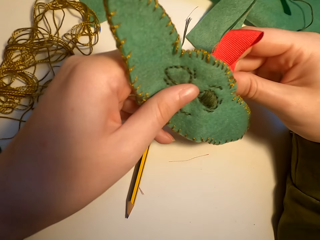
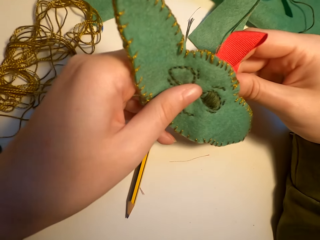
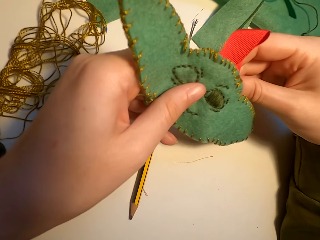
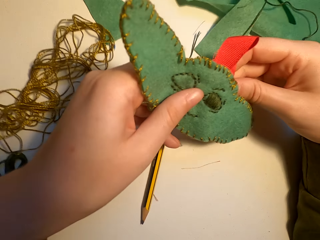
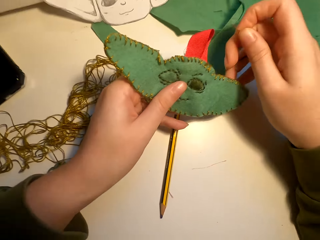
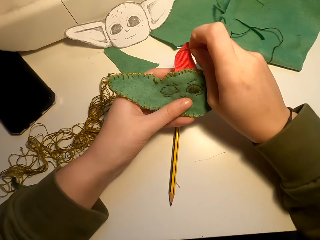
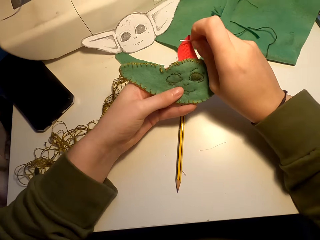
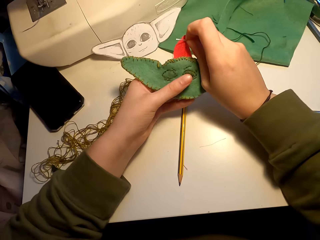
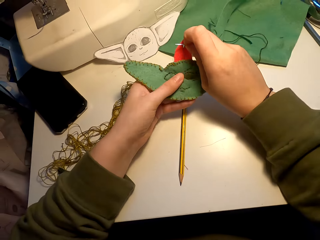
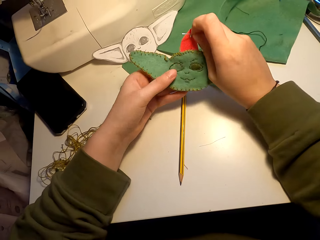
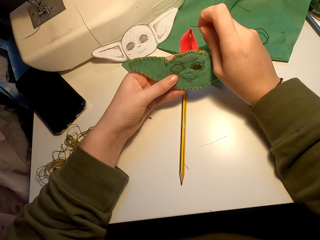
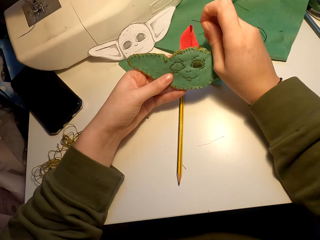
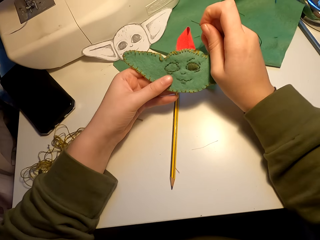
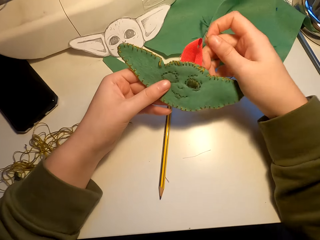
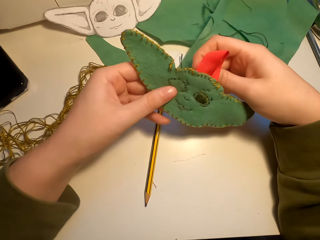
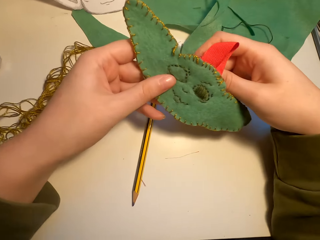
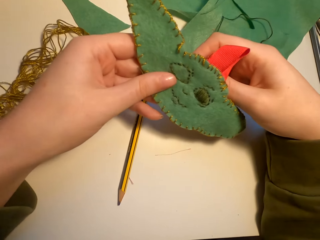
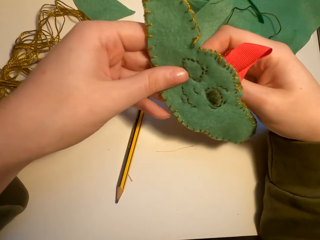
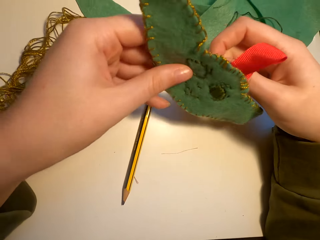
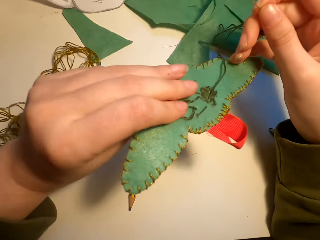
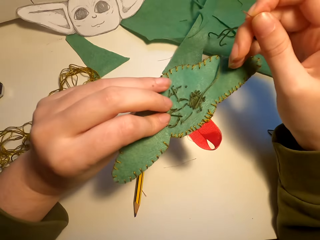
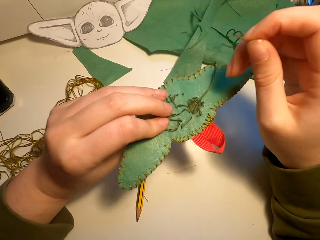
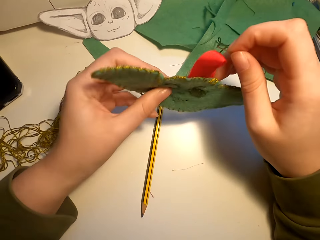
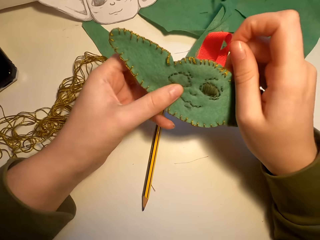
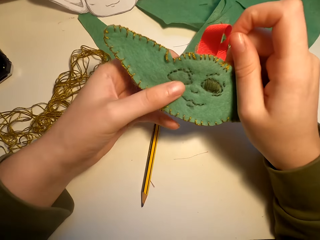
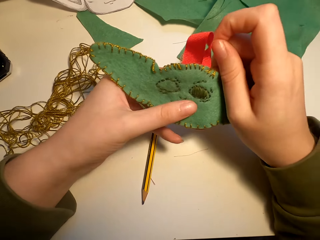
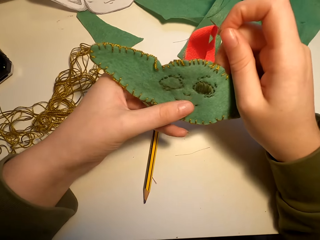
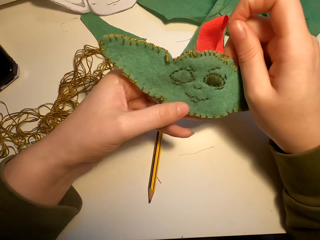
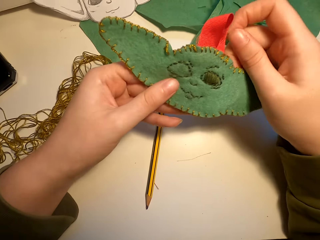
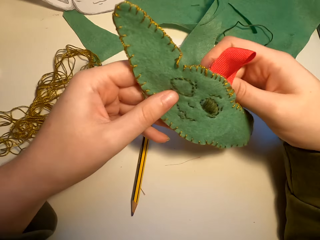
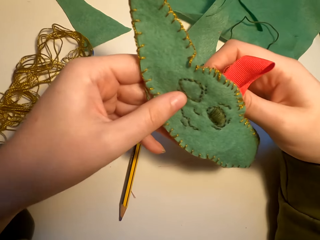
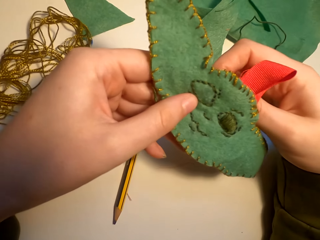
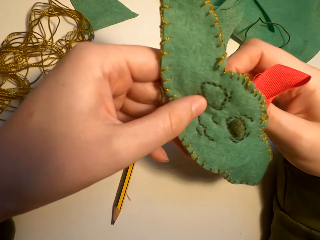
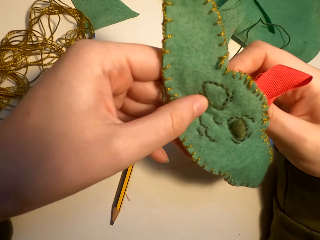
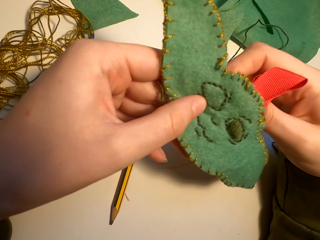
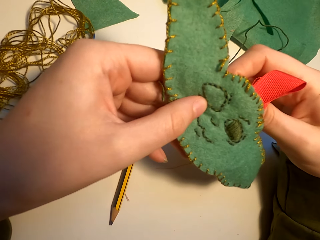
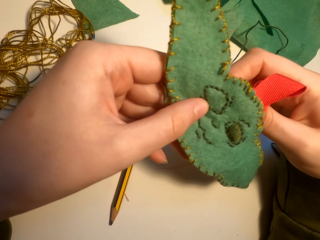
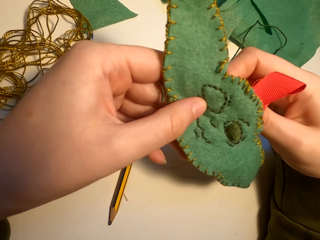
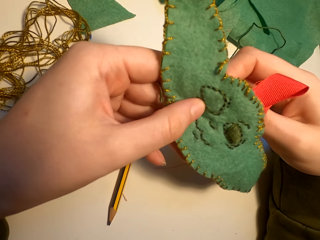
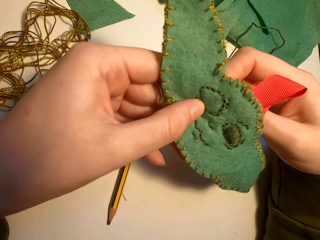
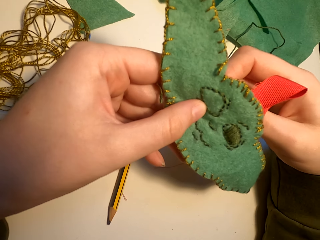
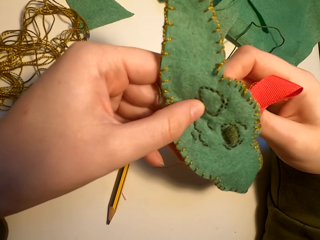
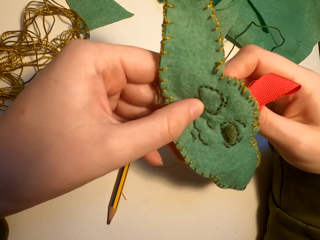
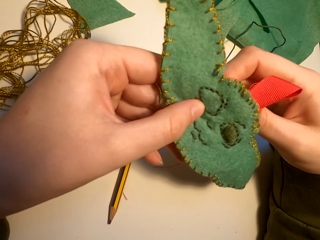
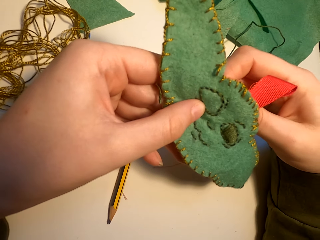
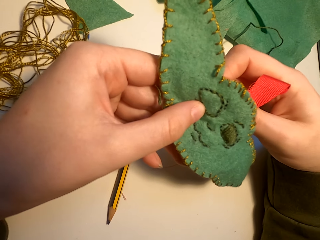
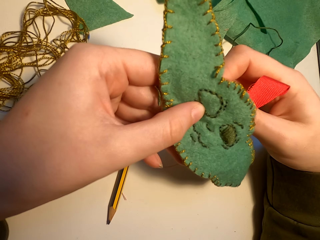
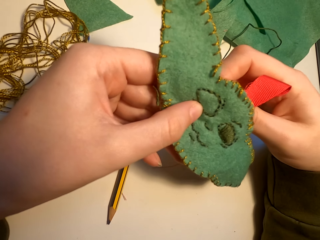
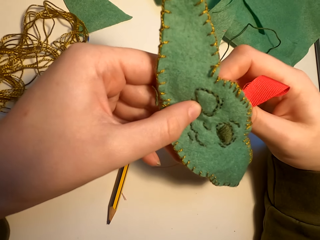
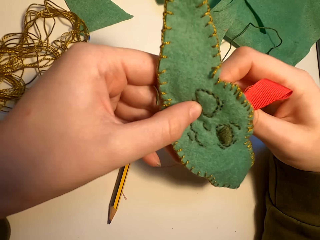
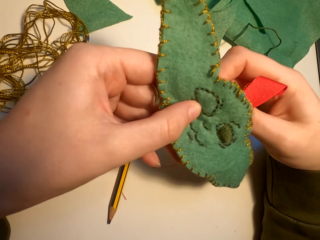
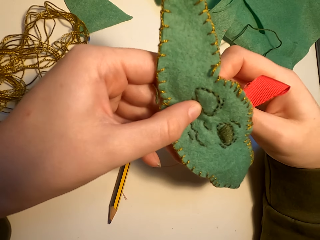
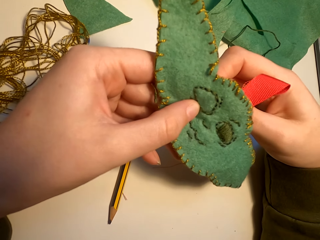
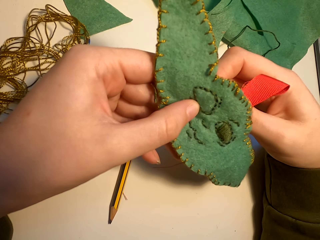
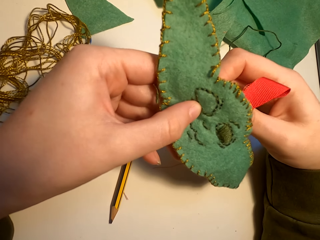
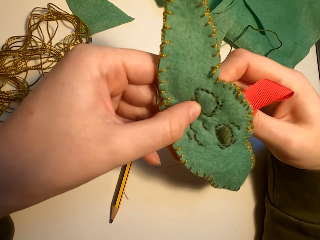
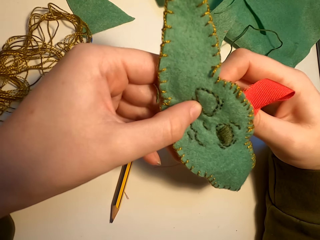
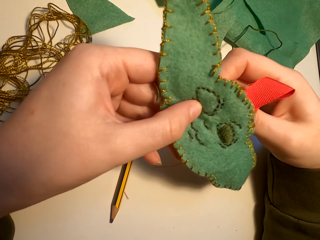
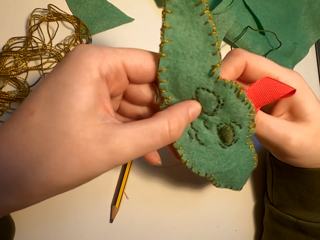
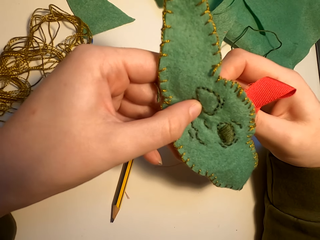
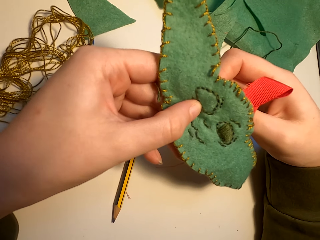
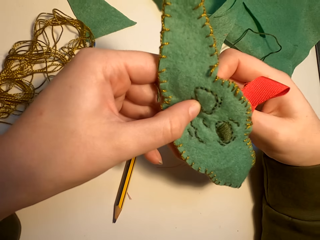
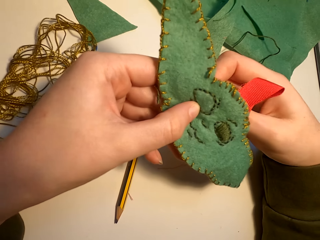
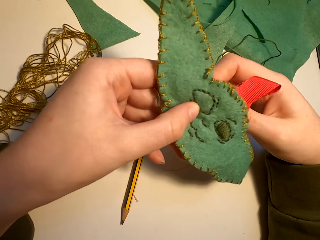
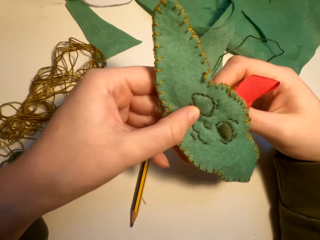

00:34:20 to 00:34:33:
The camera wearer looks at the pieces of cloth. They sew a piece of cloth with a needle and a thread.

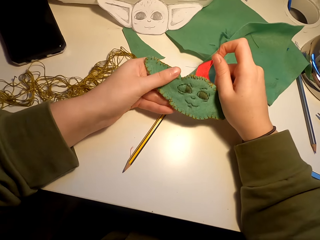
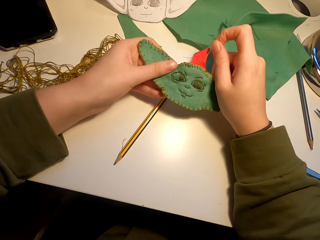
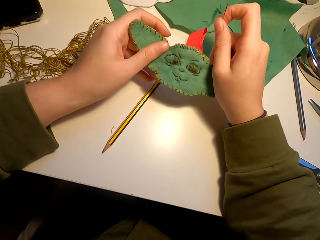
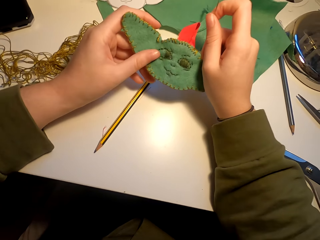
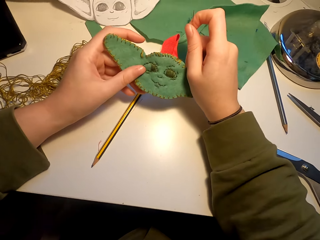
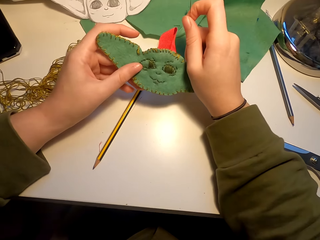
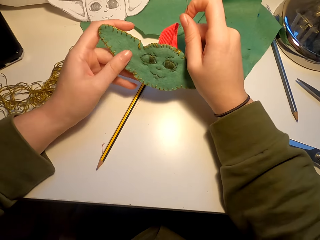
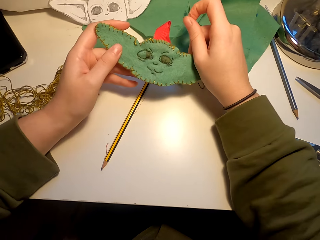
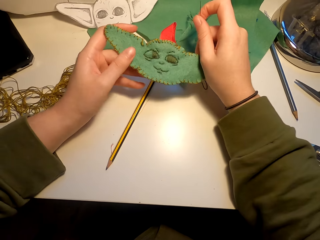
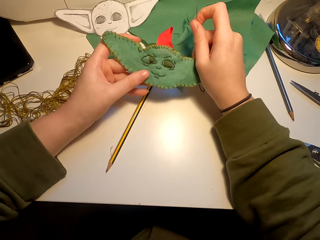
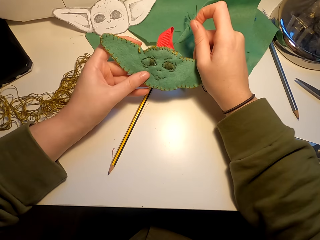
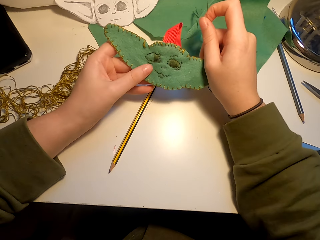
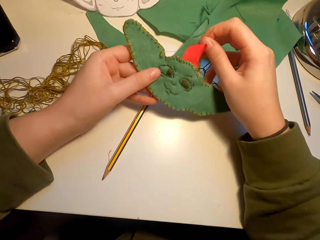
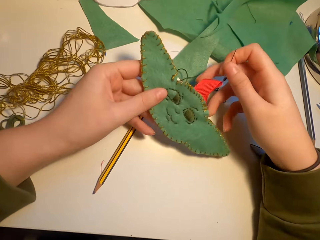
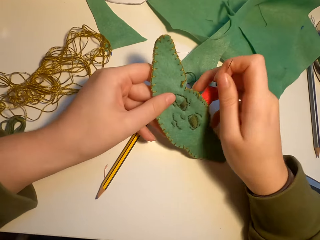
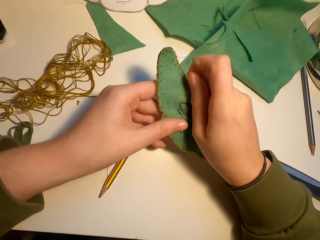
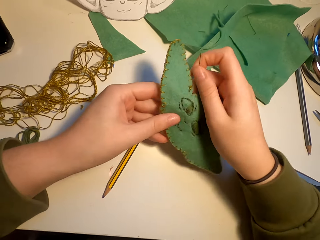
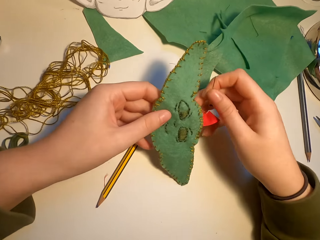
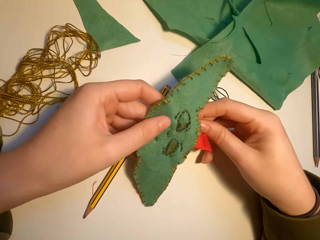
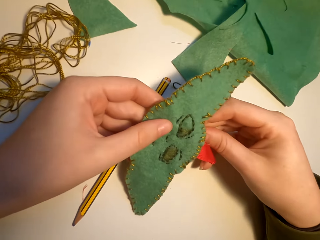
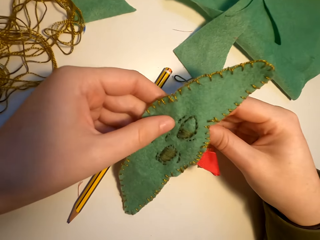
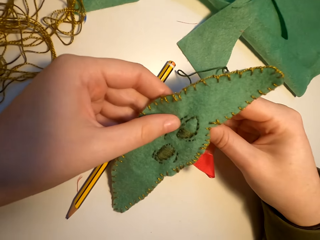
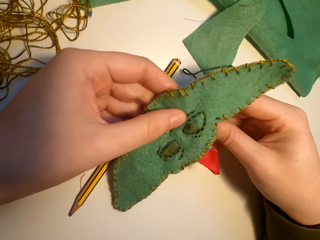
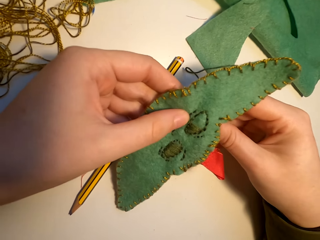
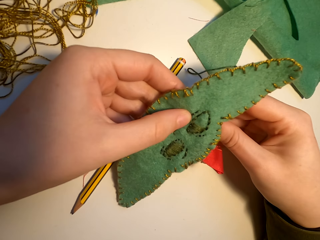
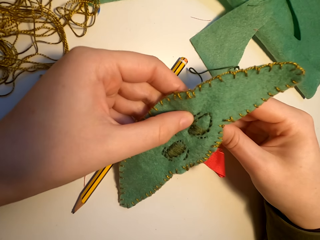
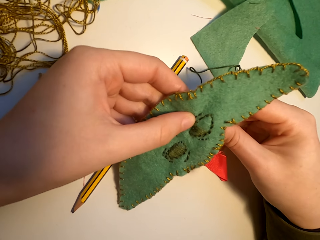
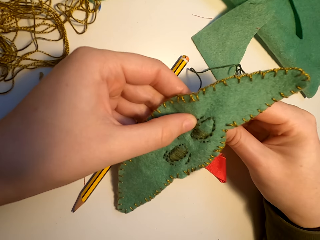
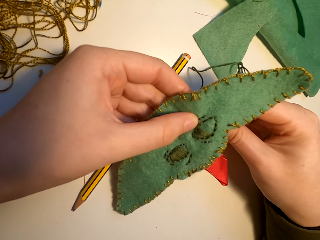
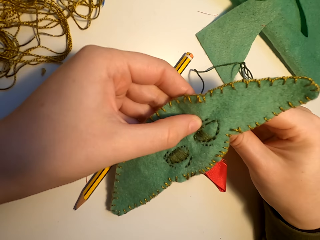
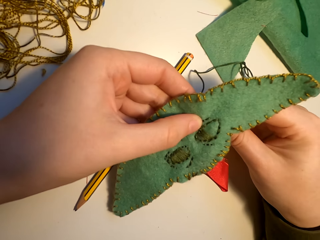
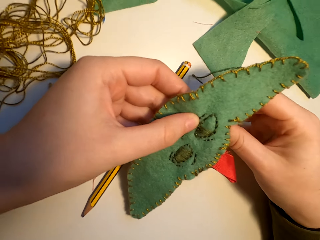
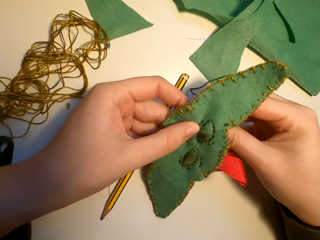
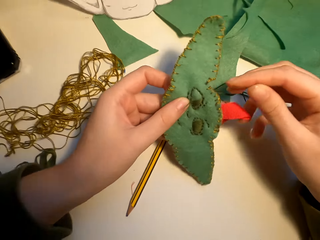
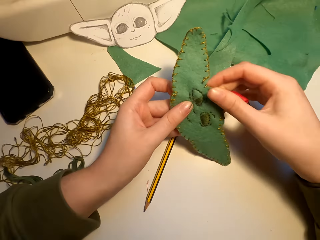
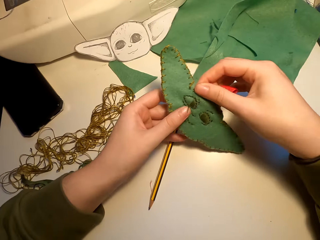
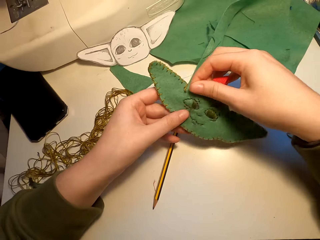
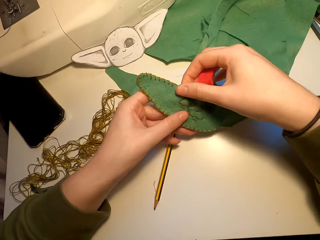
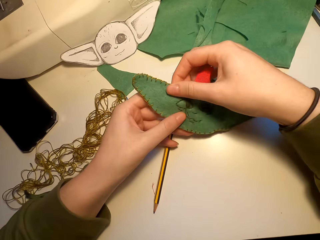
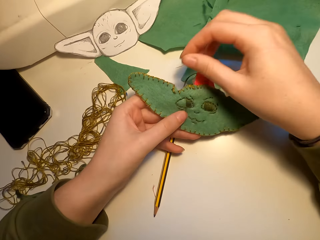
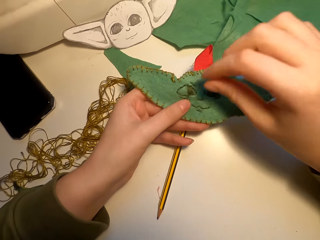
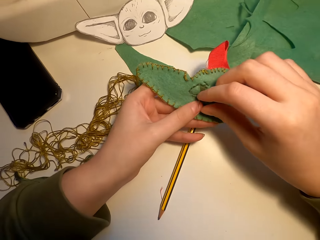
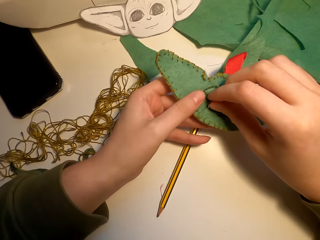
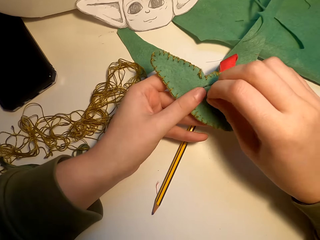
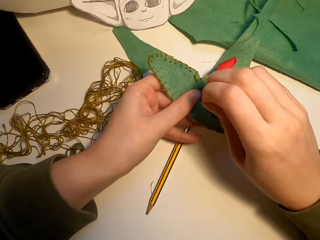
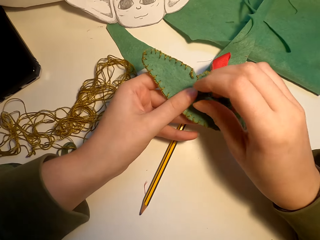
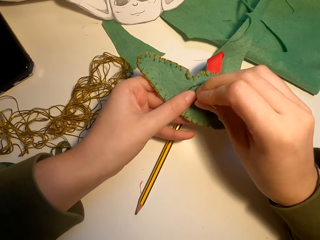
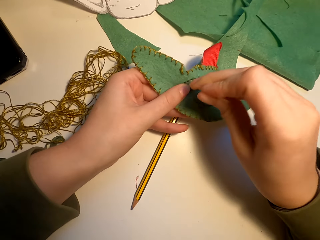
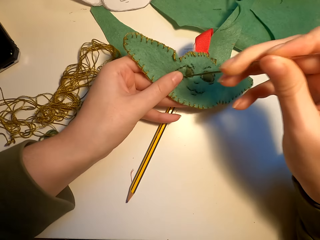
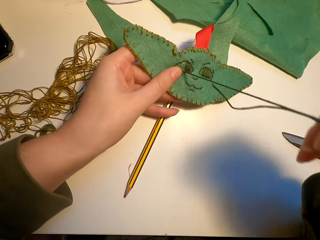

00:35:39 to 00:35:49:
The camera wearer holds the decoration material. They knit the decoration material.
